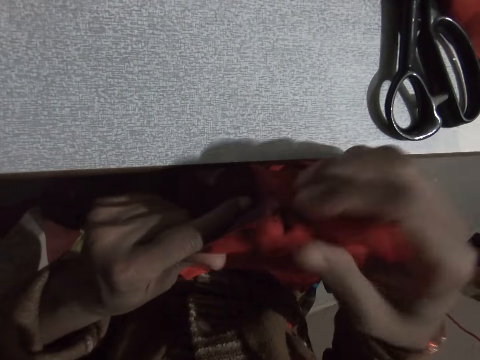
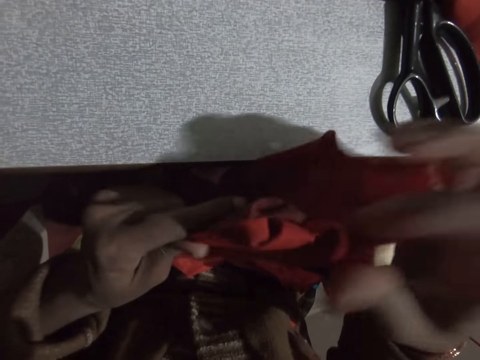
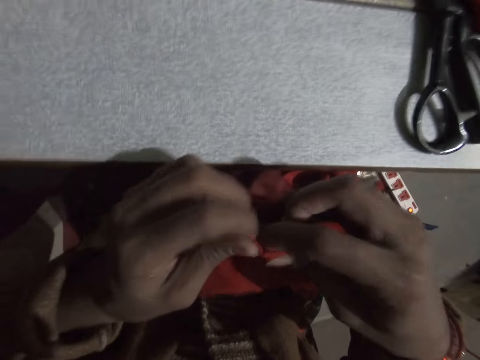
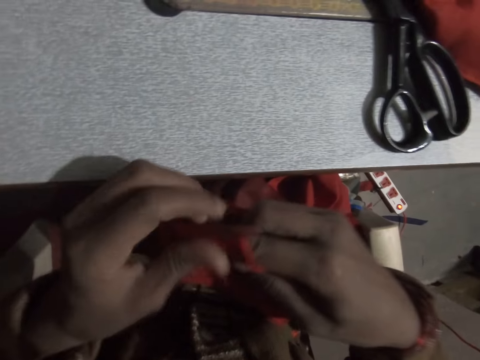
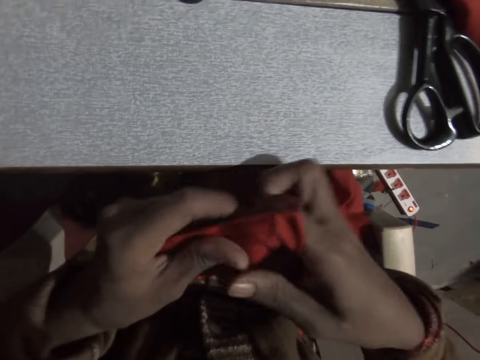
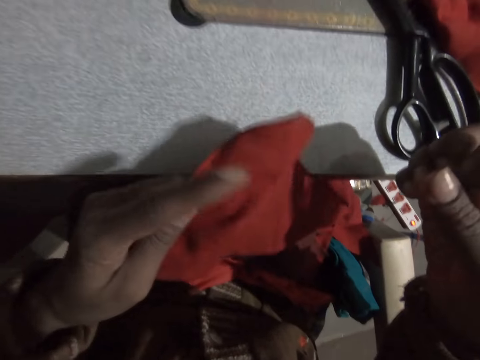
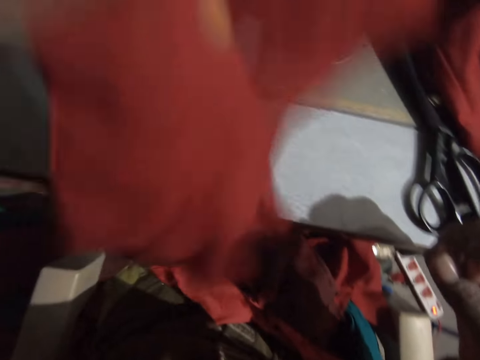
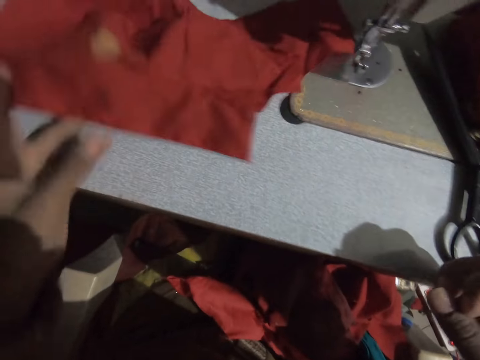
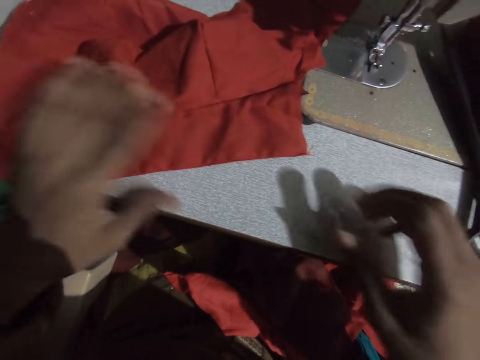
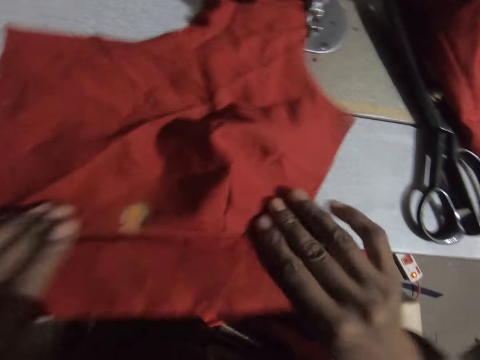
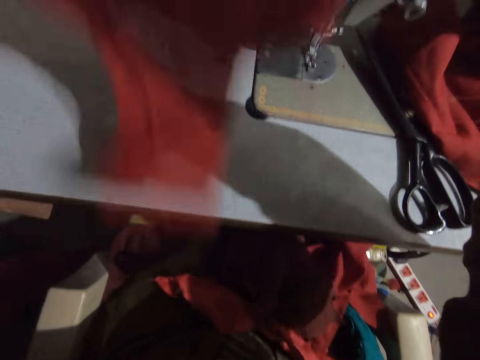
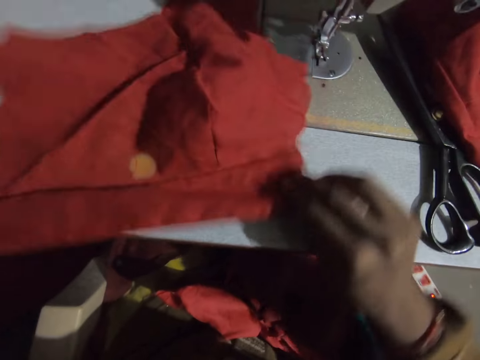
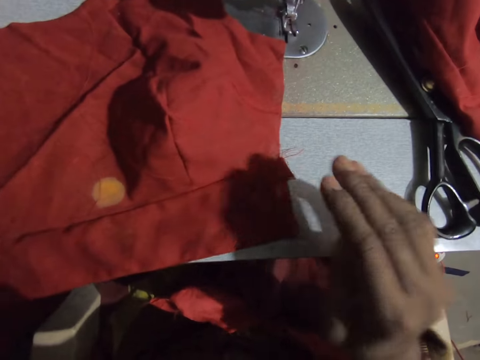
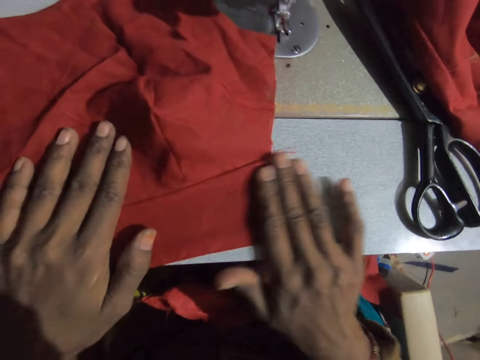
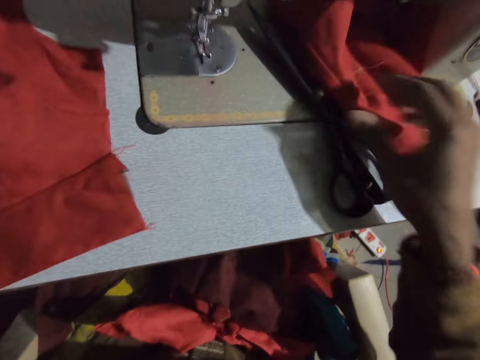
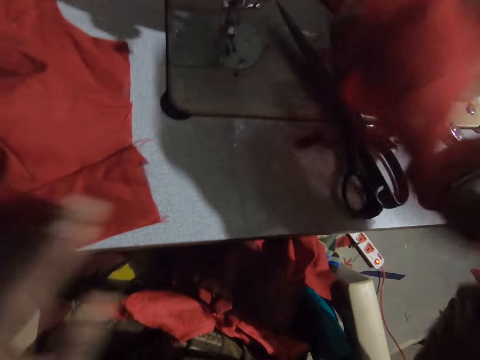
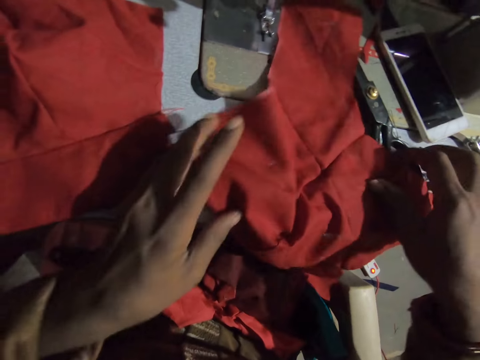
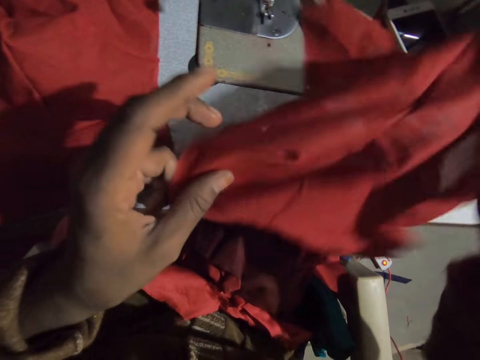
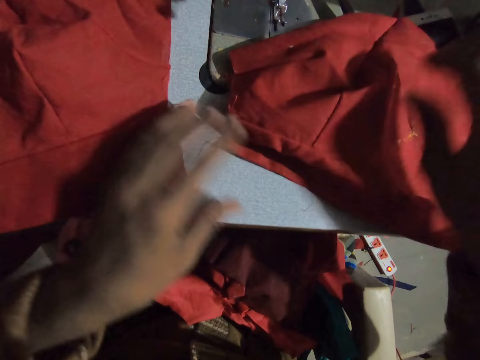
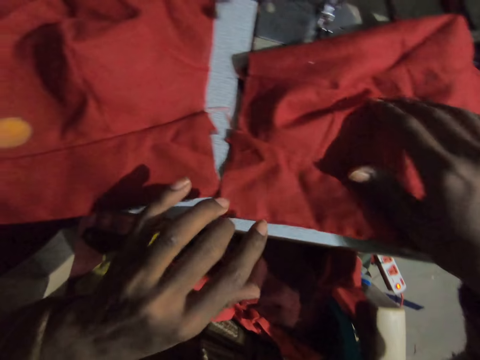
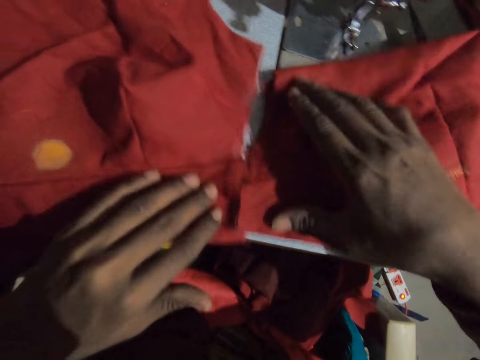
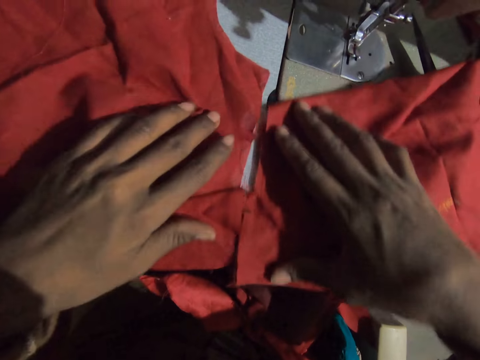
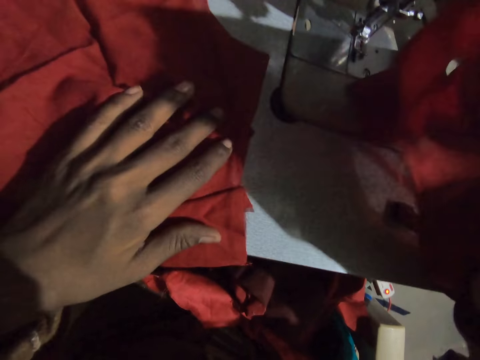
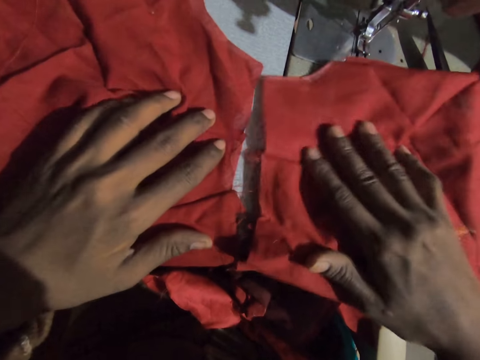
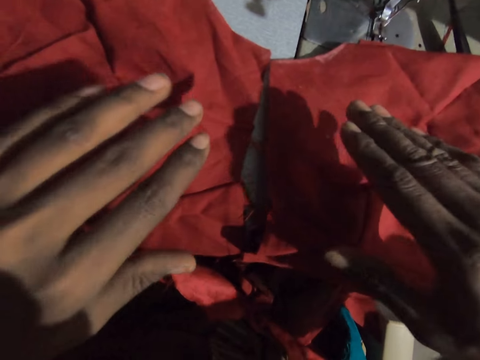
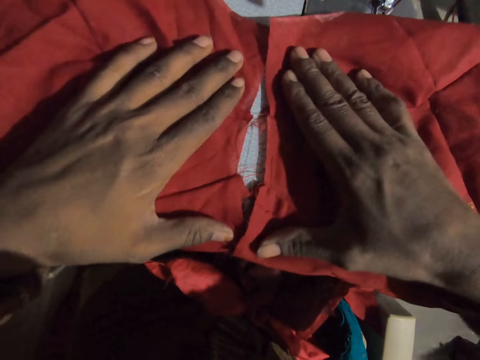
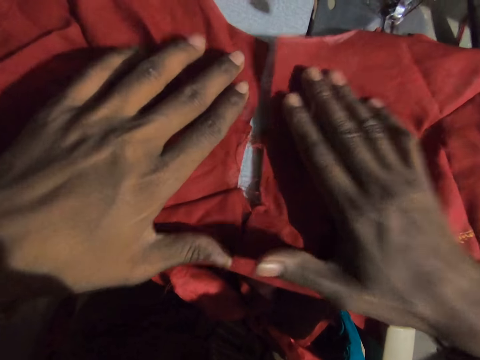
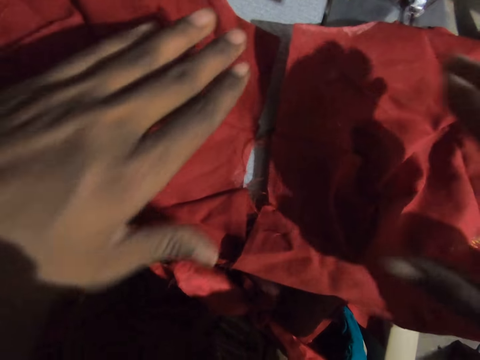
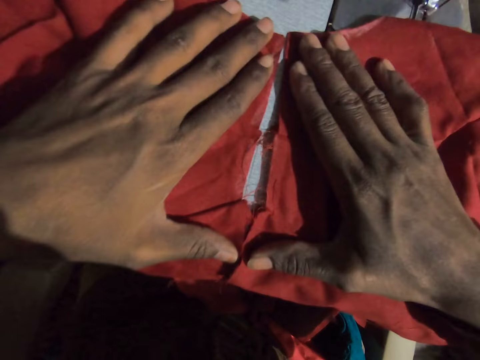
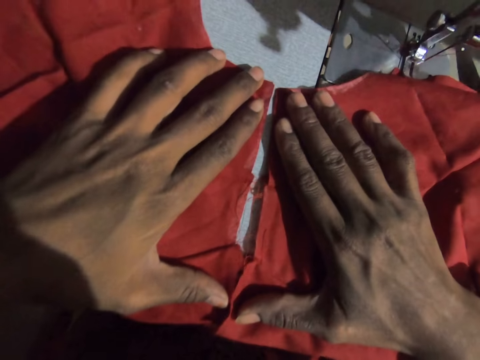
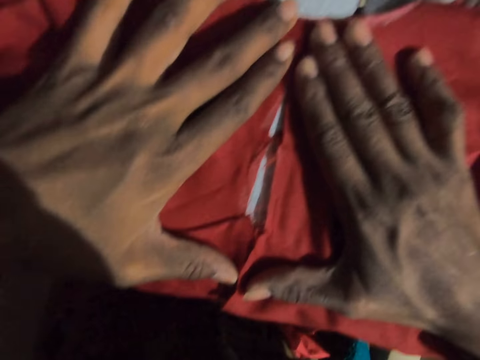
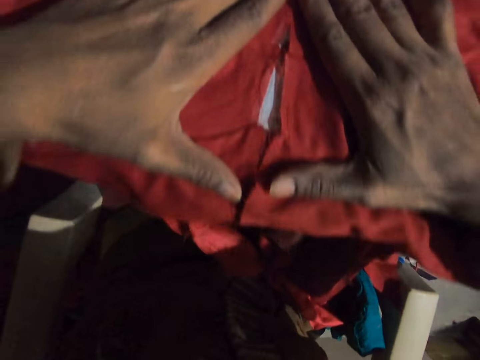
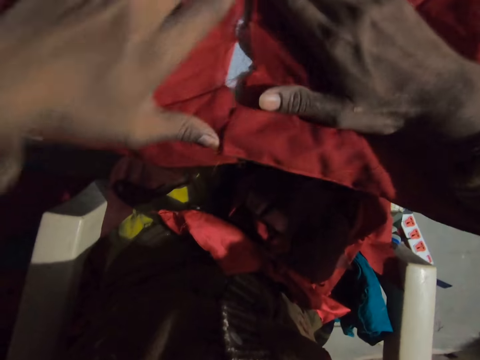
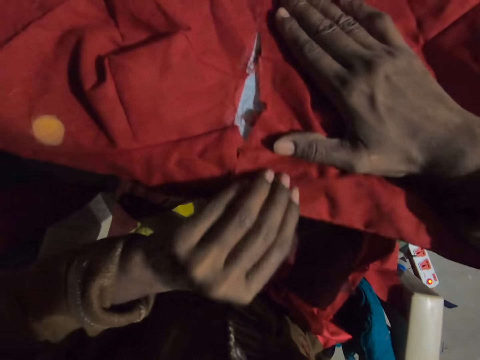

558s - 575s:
The camera wearer lifts a fabric. They set the cloth on the sewing machine. They move the fabric, straighten the fabric, and pick another cloth from the sewing machine. They lay the cloths on the sewing machine. They attach a fabric on another fabric. They straighten the fabric.

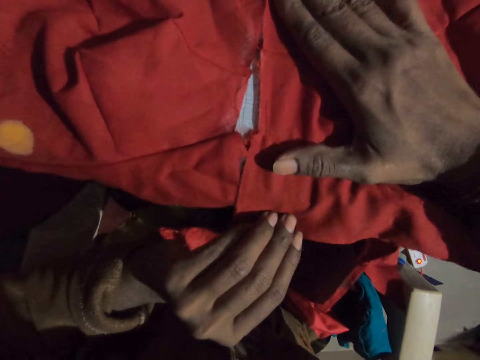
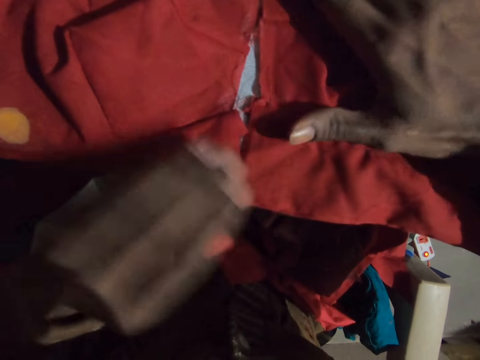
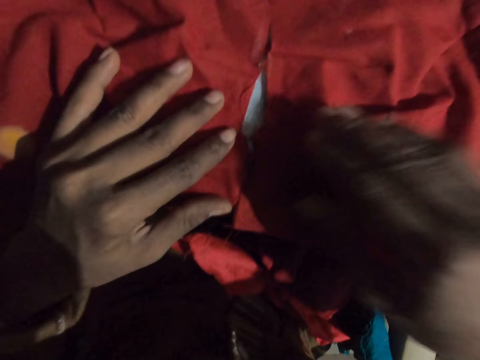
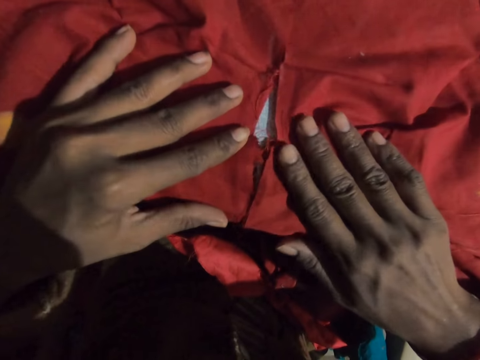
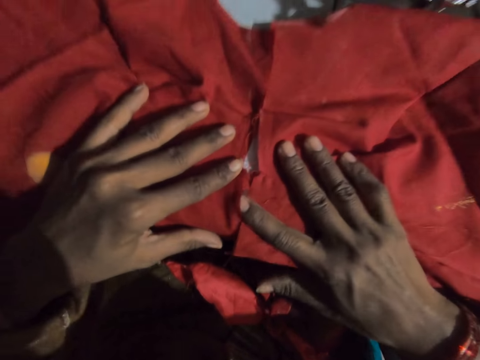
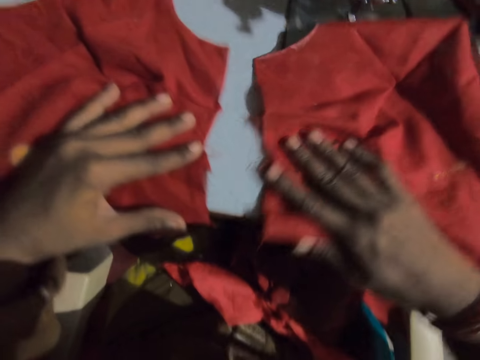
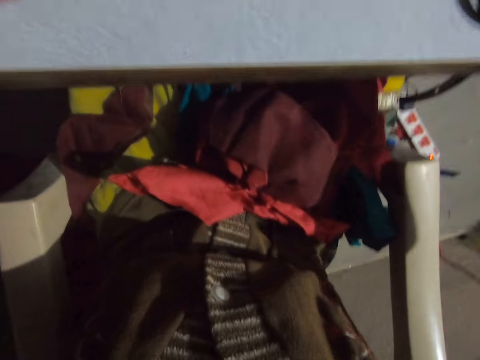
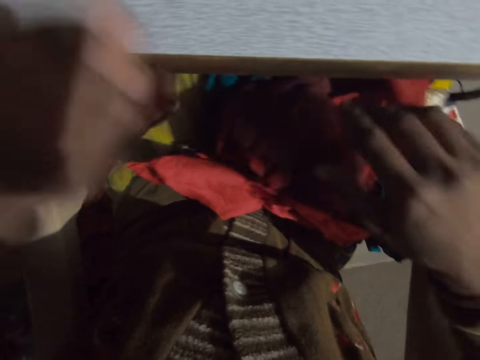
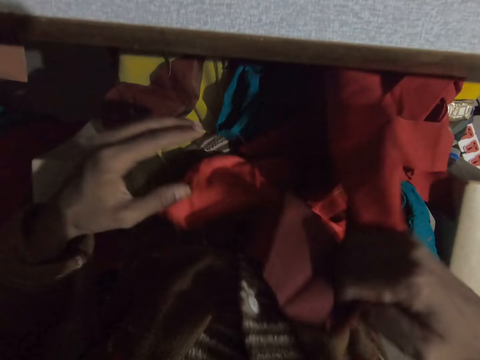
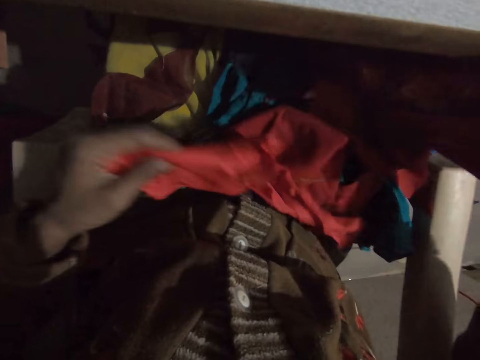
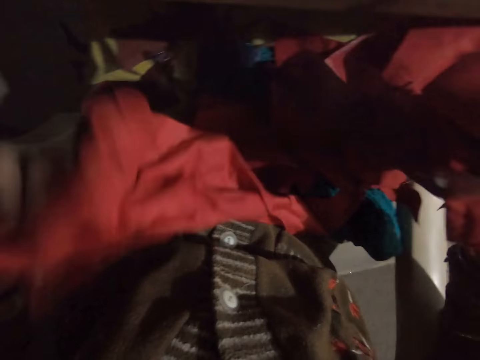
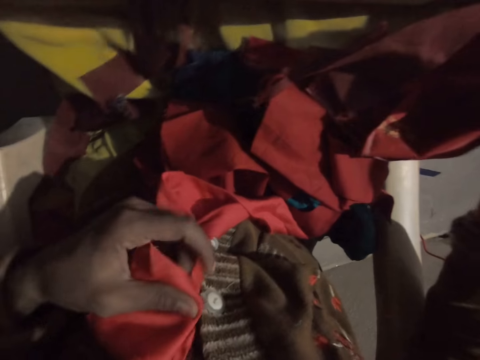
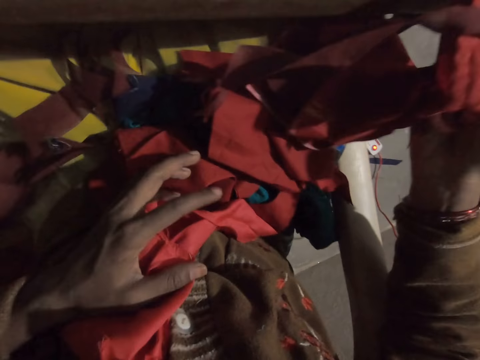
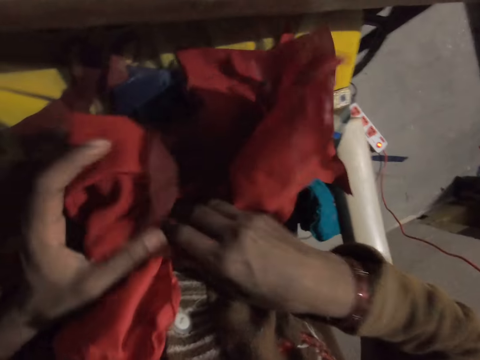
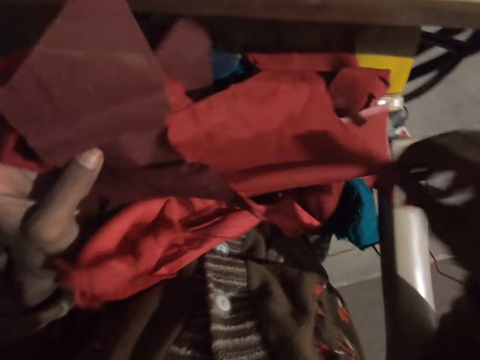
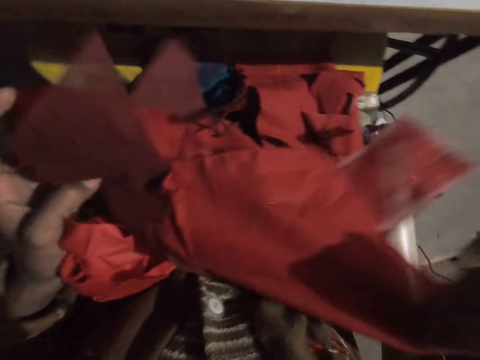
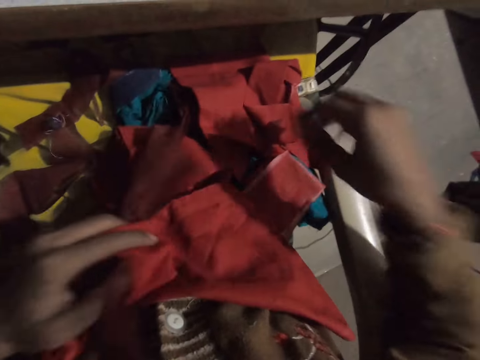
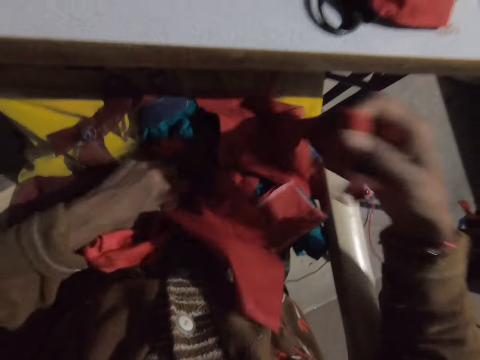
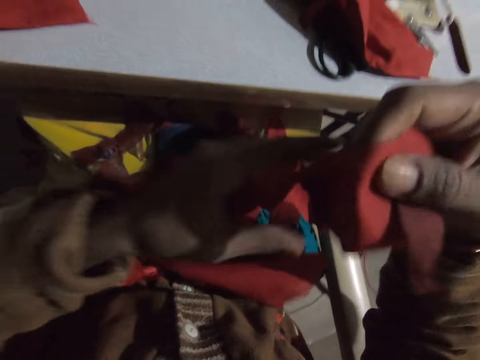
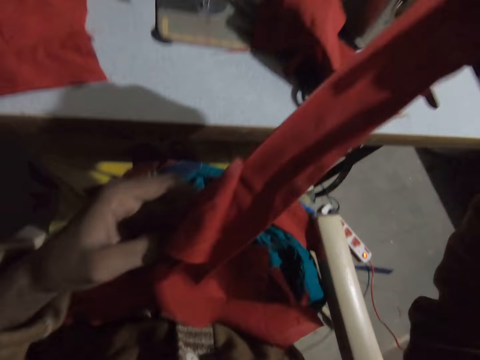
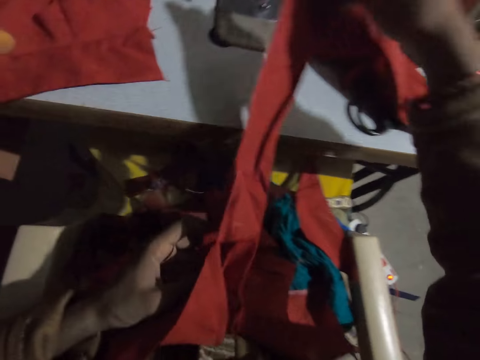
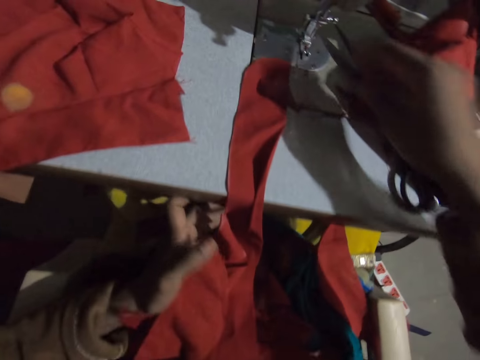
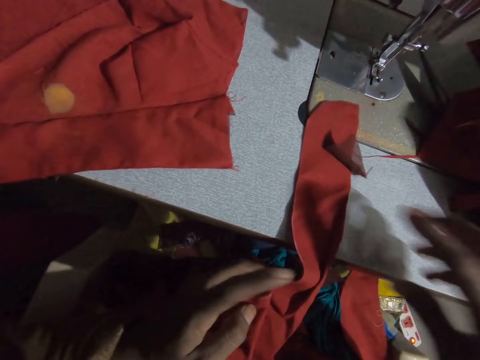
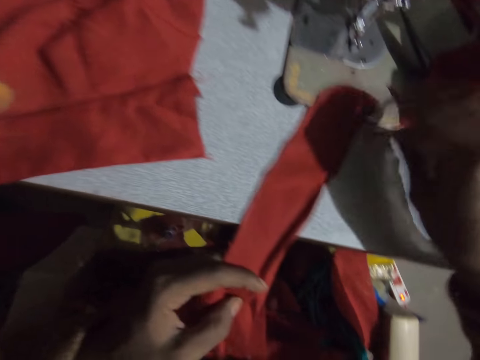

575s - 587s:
The camera wearer detaches the fabric. She selects a piece of cloth on her lap. She lays the piece of cloth on the sewing machine.
